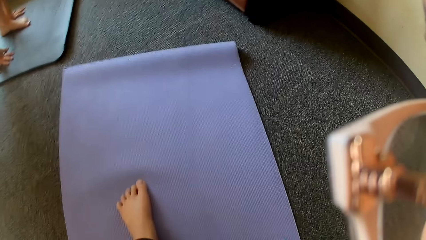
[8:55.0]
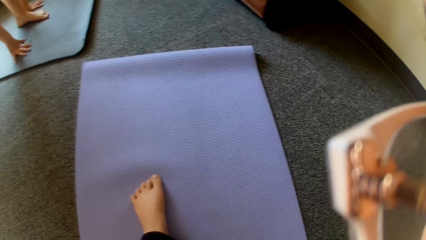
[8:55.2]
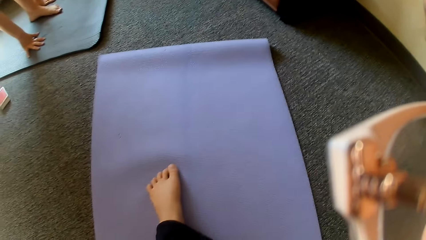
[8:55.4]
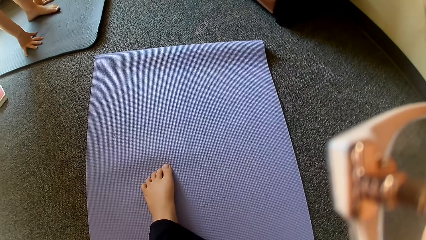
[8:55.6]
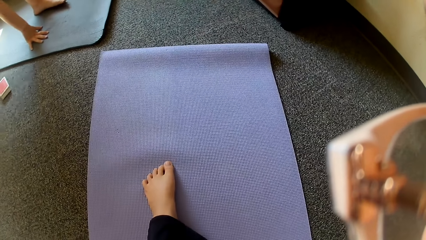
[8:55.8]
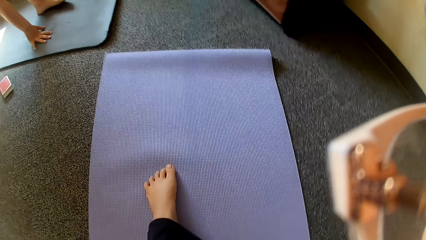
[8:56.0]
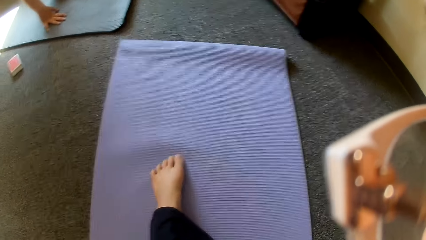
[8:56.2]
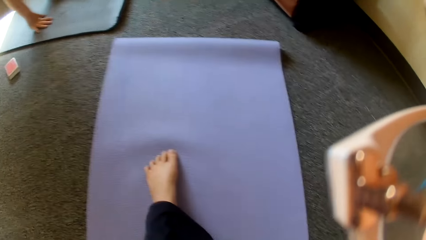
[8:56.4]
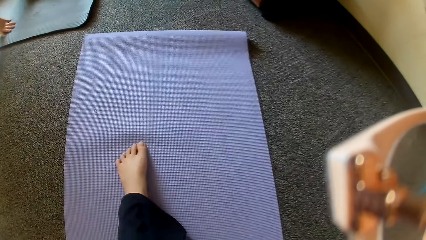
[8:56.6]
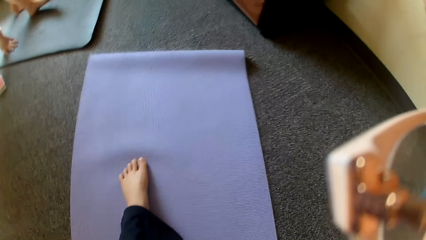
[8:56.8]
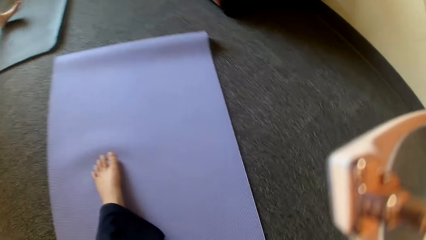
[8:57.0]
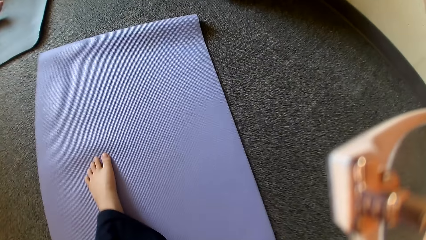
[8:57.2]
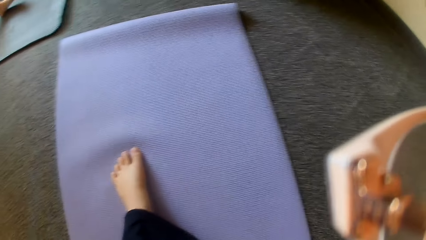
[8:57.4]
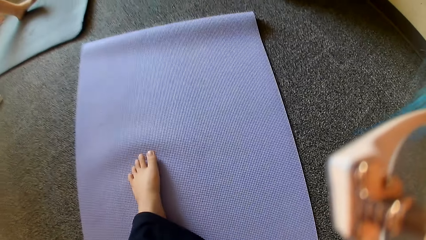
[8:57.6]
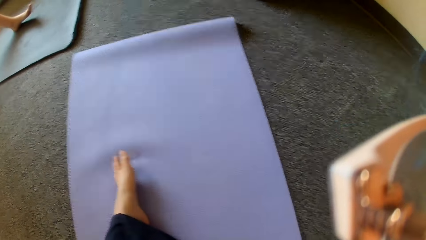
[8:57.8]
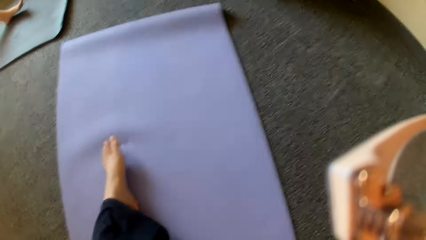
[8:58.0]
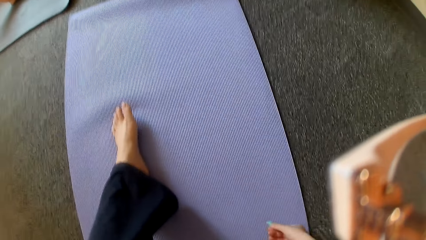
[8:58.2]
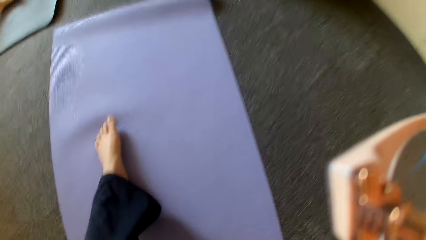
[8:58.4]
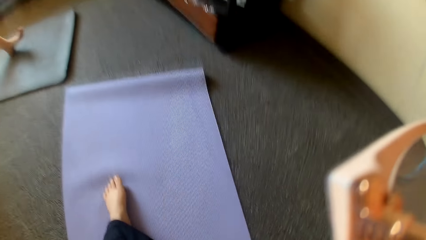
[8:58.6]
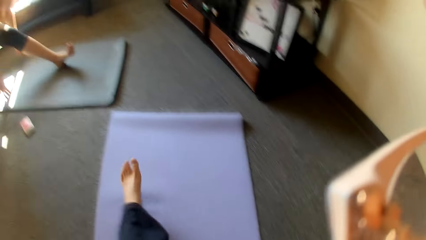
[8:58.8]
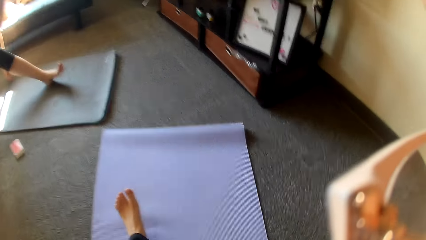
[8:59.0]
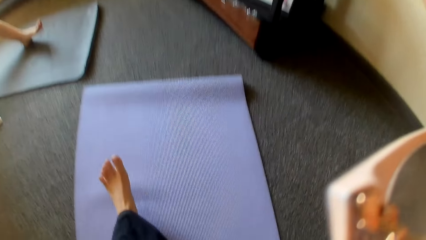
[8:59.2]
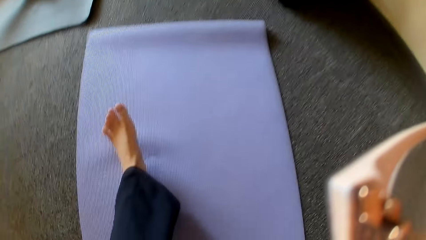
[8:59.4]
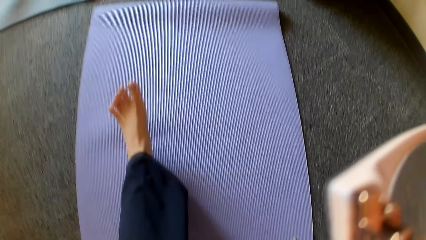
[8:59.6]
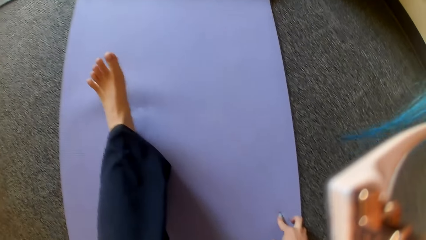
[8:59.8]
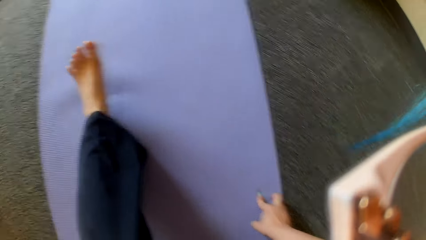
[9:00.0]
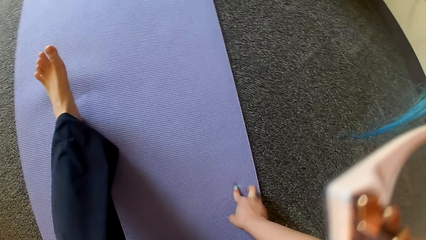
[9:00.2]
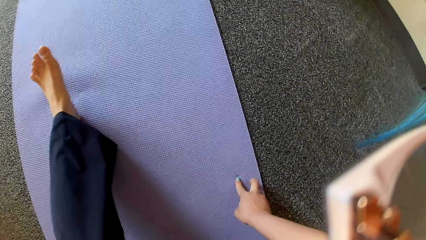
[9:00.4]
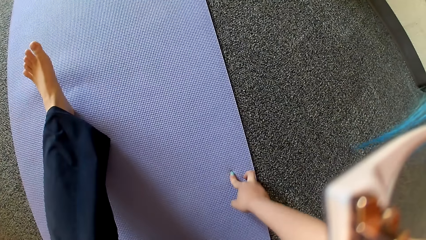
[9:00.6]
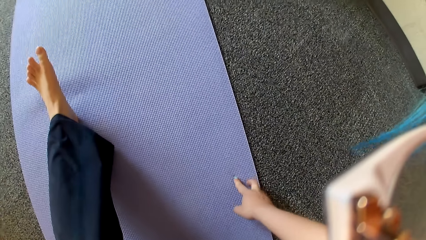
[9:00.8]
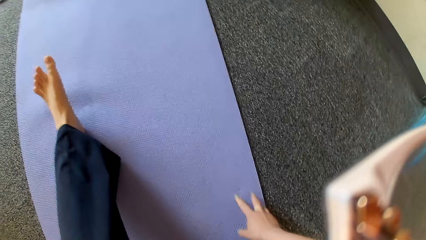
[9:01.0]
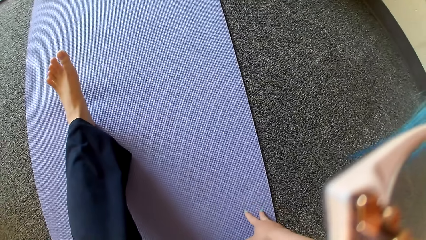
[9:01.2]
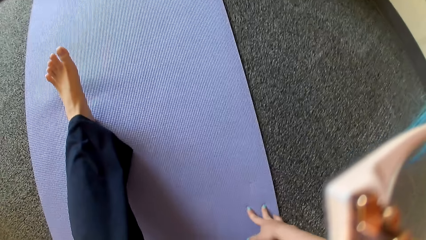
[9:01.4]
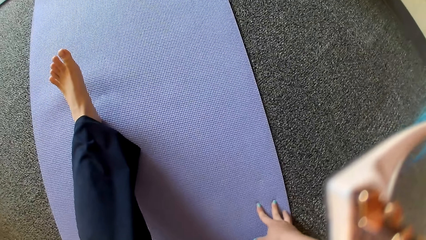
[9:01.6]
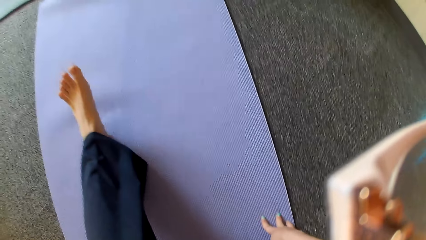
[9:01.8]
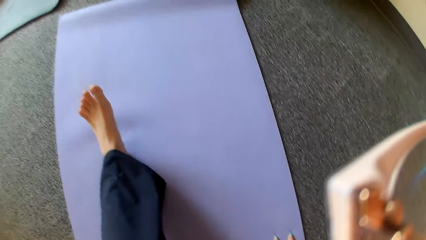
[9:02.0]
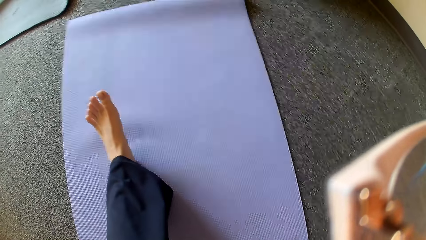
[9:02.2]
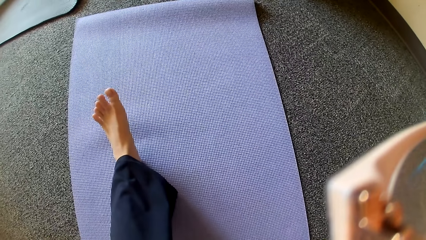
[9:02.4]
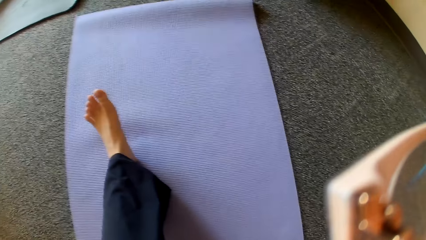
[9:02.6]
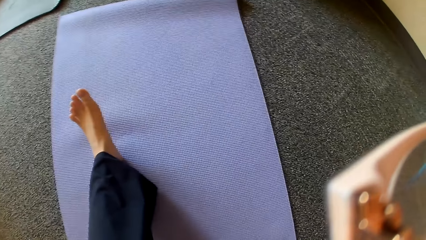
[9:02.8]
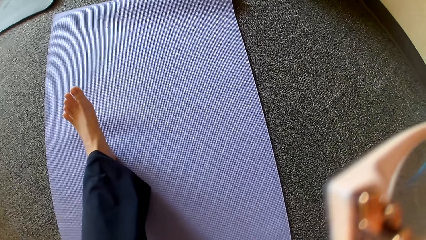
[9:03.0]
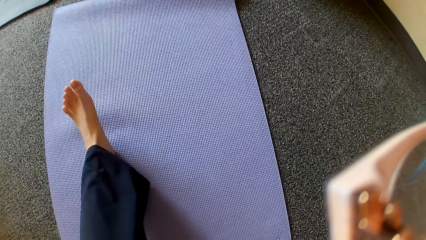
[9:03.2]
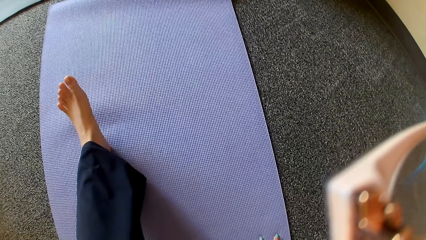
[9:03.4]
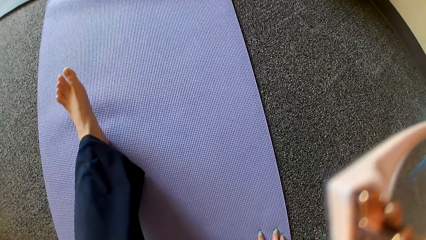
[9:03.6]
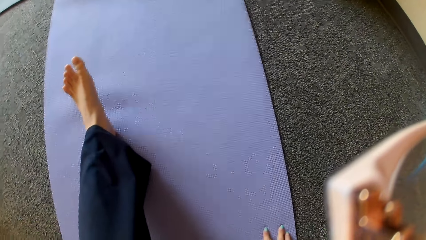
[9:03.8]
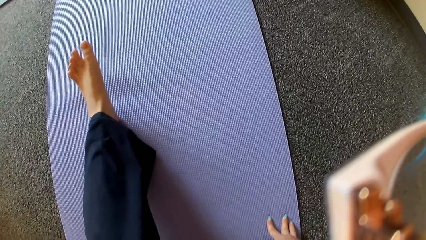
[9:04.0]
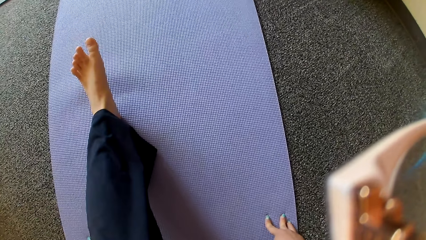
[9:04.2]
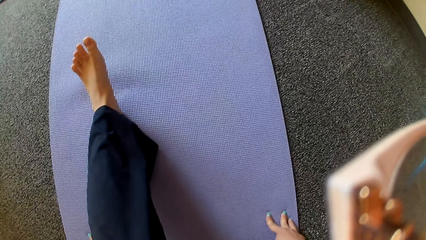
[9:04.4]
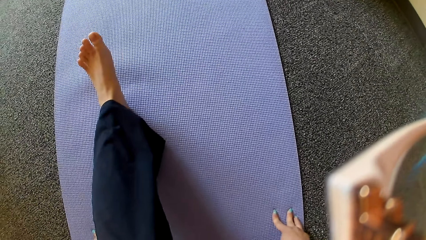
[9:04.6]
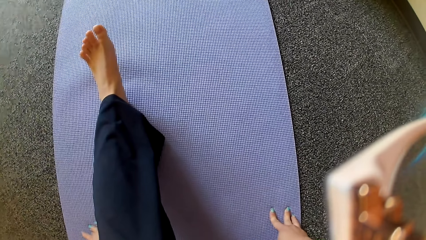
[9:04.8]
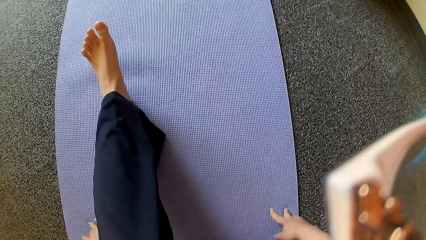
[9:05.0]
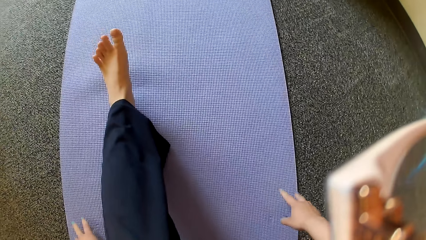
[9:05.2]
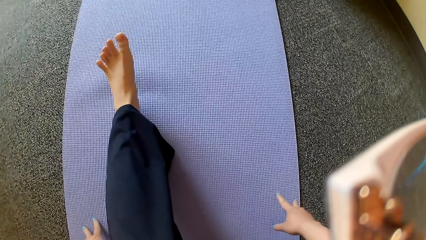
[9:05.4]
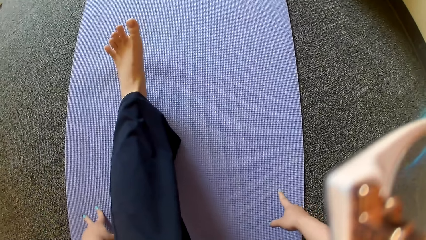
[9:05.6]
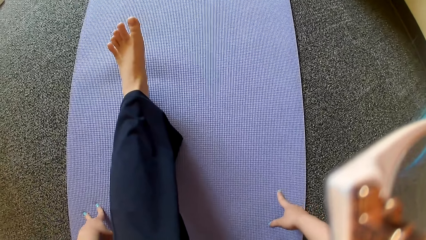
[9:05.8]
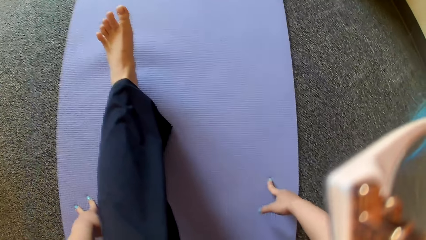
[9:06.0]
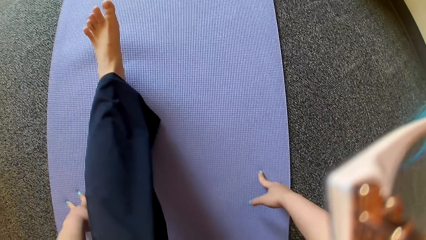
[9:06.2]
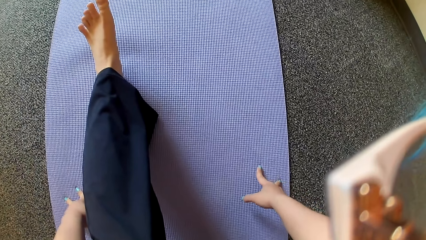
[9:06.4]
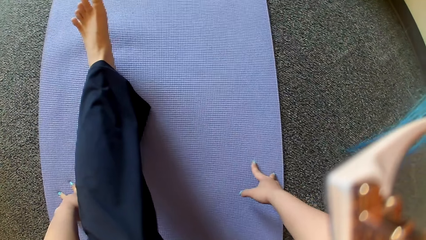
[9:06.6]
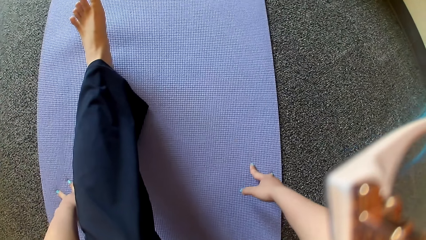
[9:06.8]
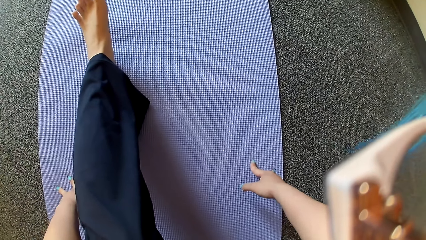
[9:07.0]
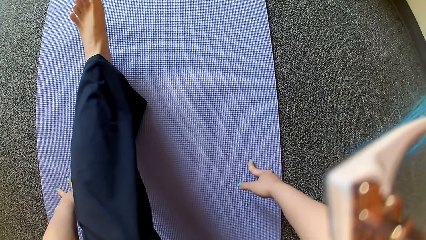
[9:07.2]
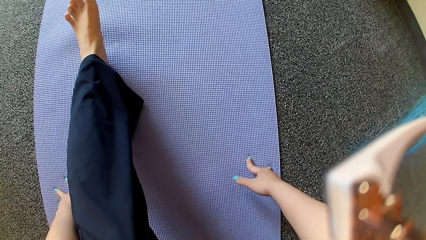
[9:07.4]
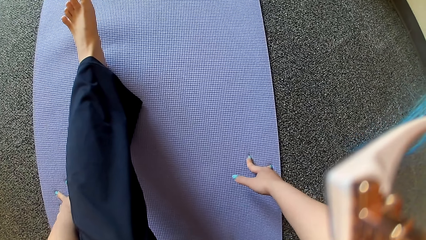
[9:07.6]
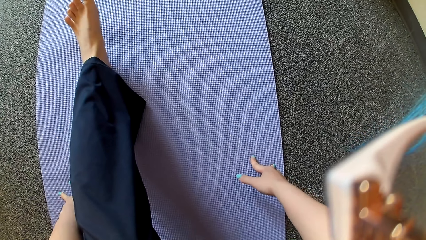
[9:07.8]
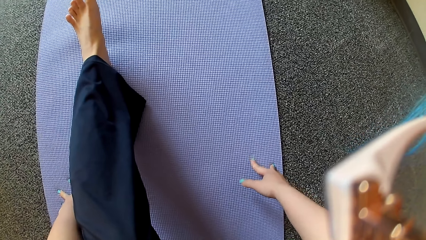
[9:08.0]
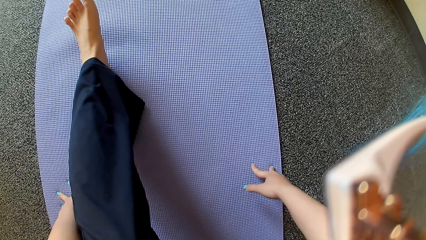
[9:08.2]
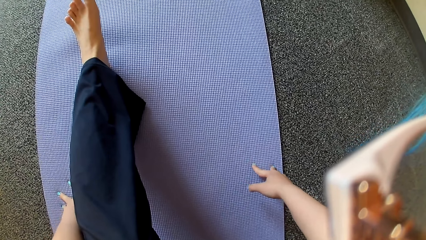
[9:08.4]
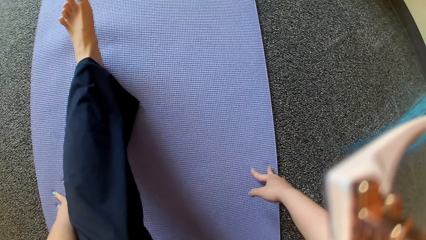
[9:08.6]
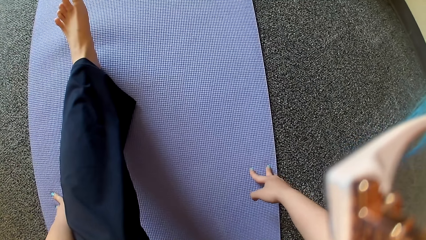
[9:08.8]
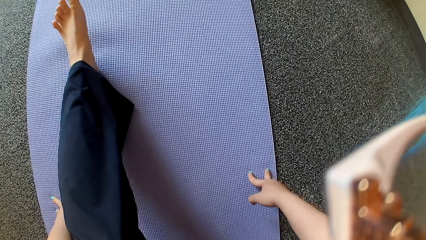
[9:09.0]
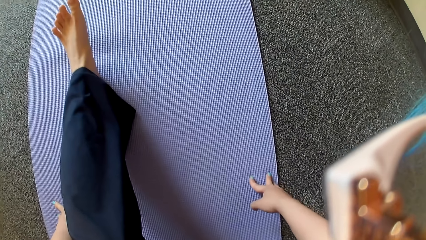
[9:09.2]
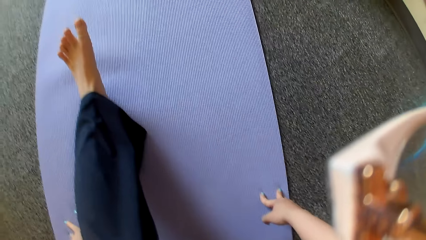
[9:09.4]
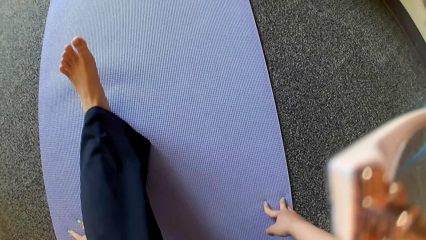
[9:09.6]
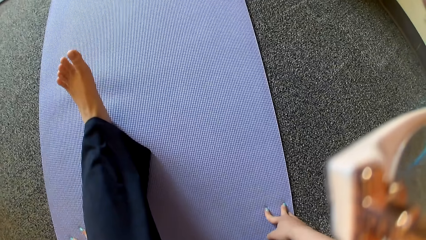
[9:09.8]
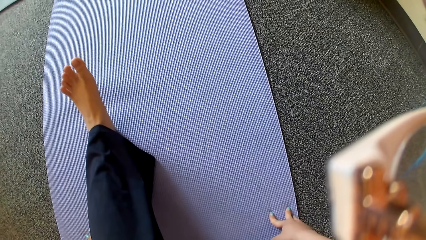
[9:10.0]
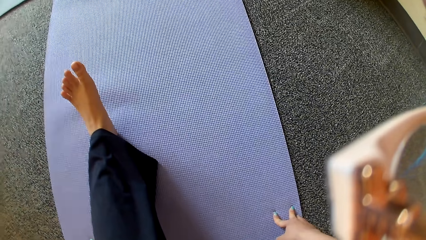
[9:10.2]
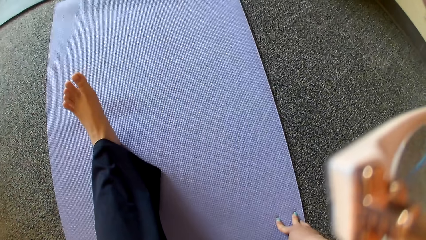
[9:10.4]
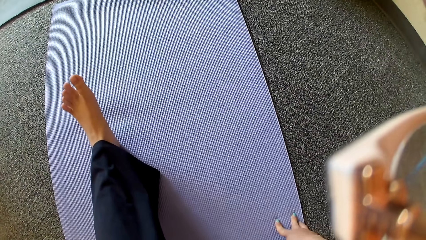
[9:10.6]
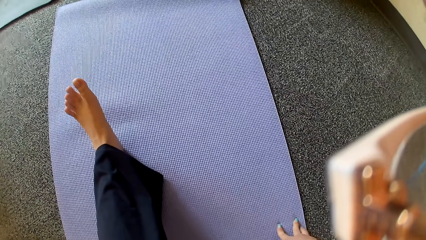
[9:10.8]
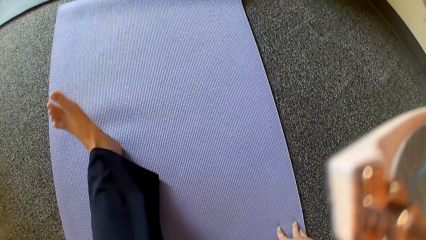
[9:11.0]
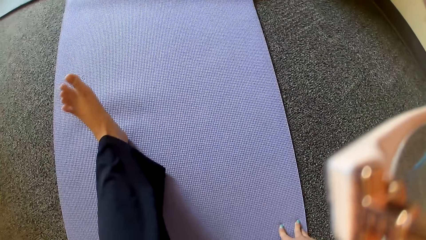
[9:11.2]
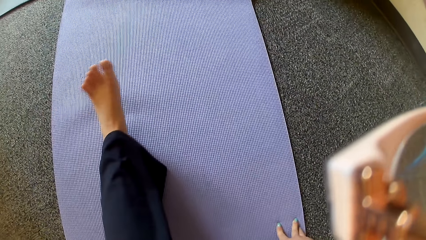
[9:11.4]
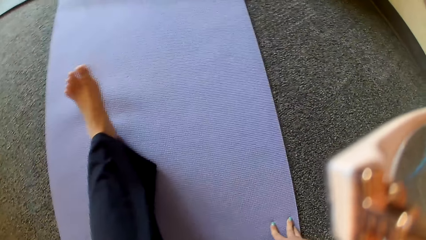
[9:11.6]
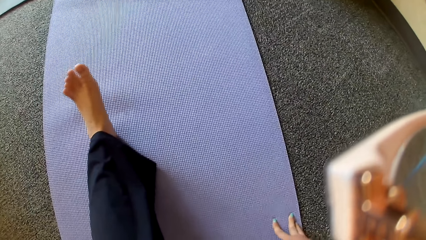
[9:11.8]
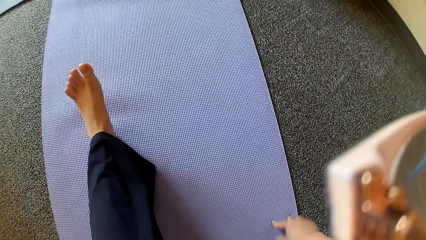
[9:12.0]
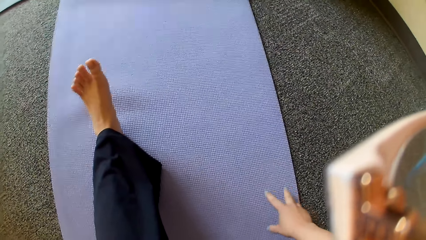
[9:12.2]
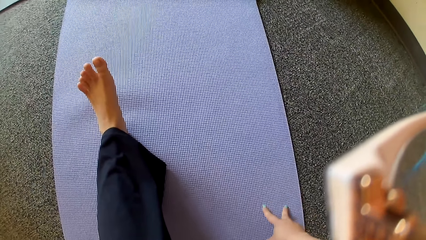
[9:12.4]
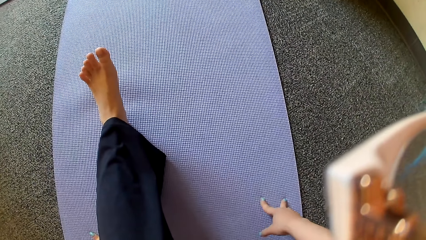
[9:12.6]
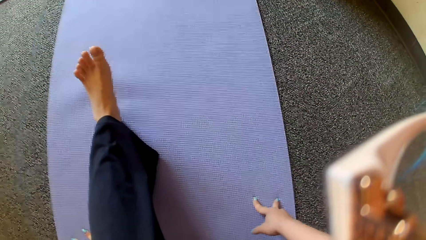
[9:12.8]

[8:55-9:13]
The camera wearer moves her legs on the mat. A lady moves her legs on the mat. The camera wearer moves her legs on the mat. She moves her hands on the mat. She moves her legs on the mat.
